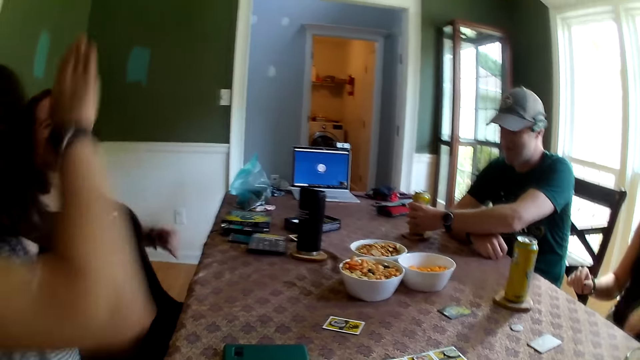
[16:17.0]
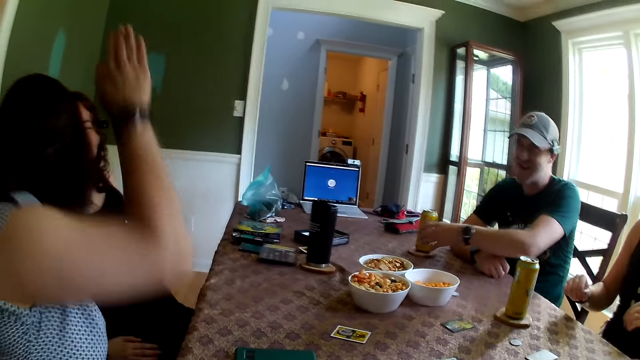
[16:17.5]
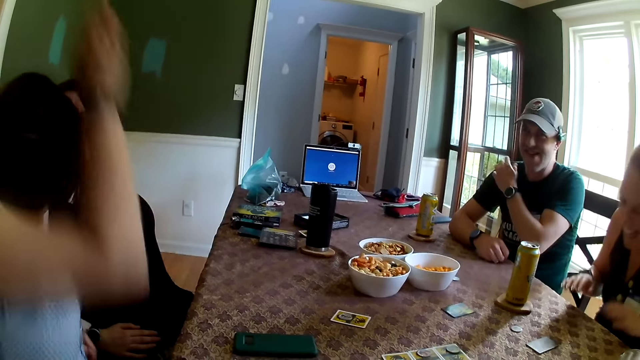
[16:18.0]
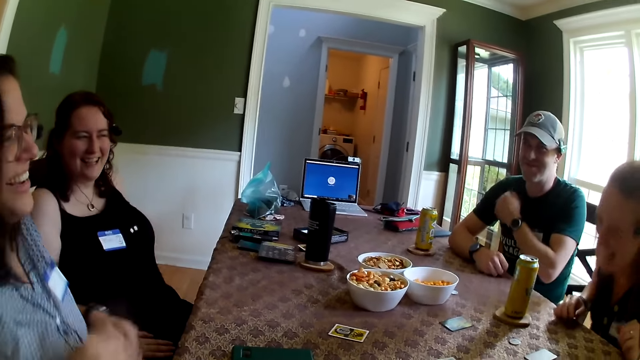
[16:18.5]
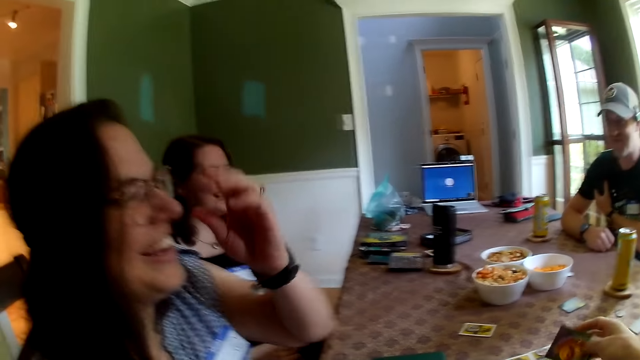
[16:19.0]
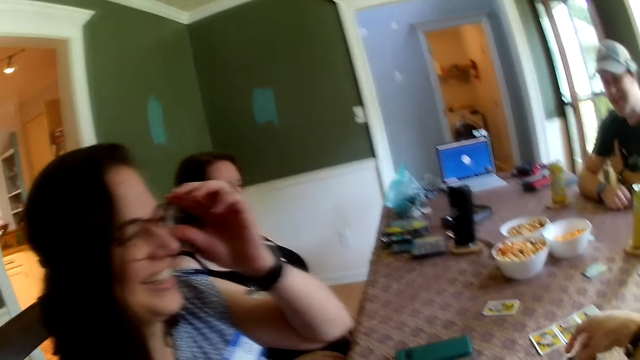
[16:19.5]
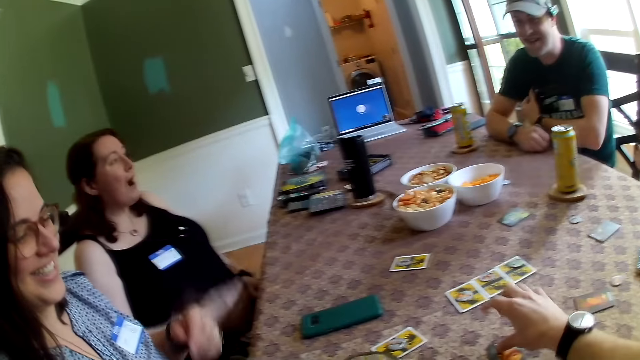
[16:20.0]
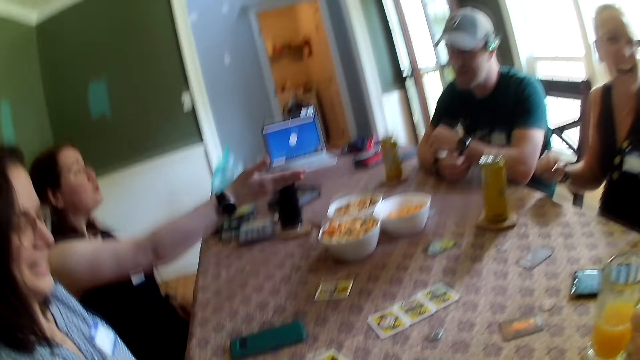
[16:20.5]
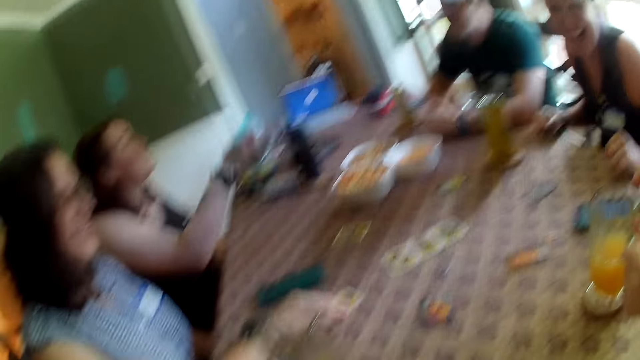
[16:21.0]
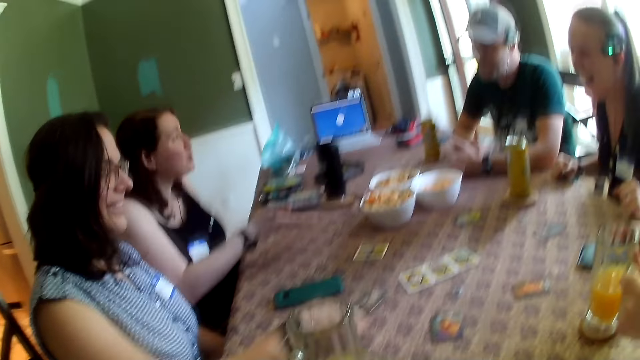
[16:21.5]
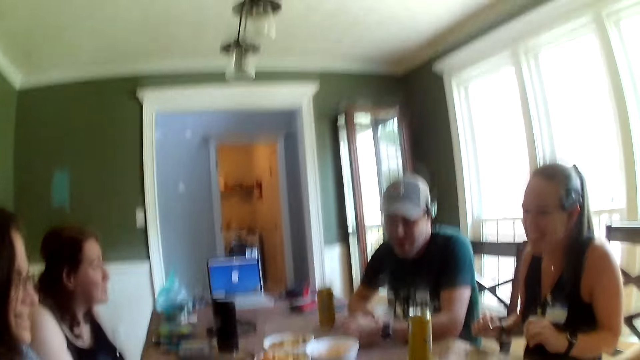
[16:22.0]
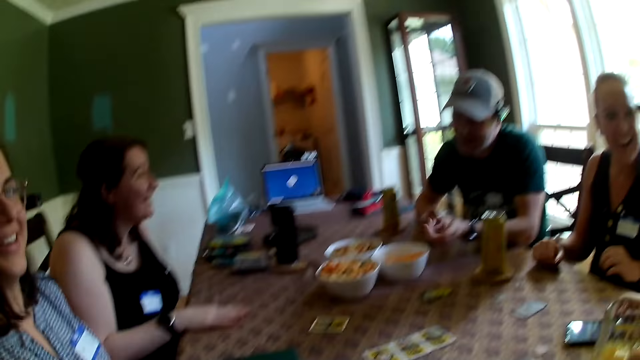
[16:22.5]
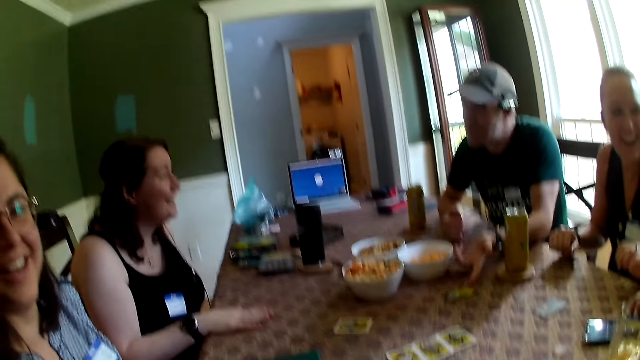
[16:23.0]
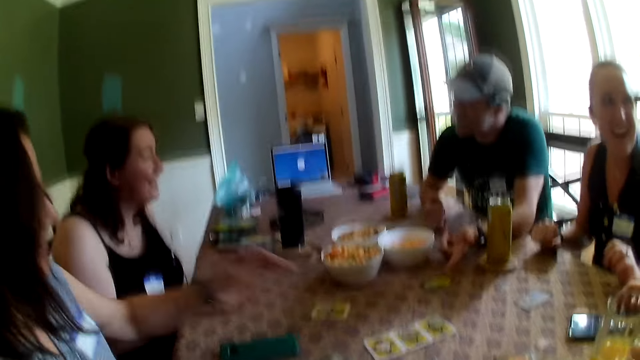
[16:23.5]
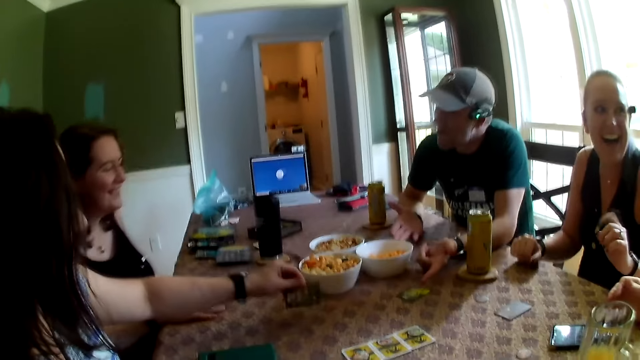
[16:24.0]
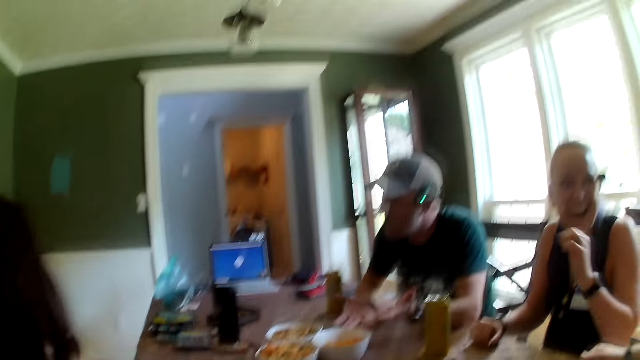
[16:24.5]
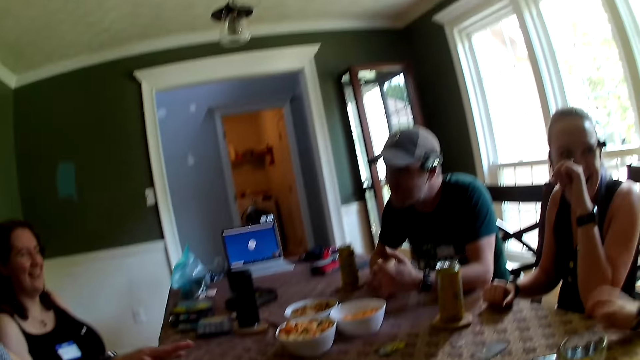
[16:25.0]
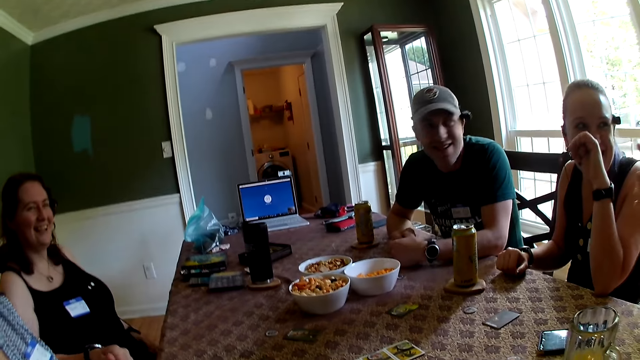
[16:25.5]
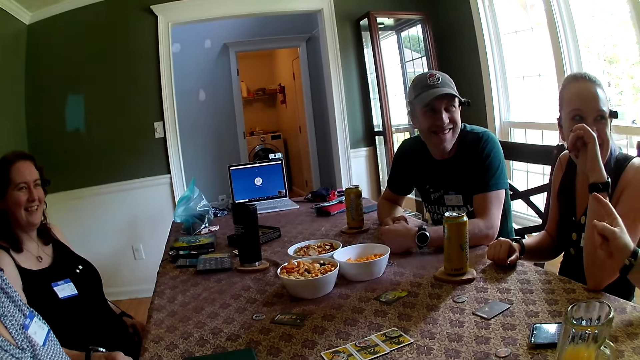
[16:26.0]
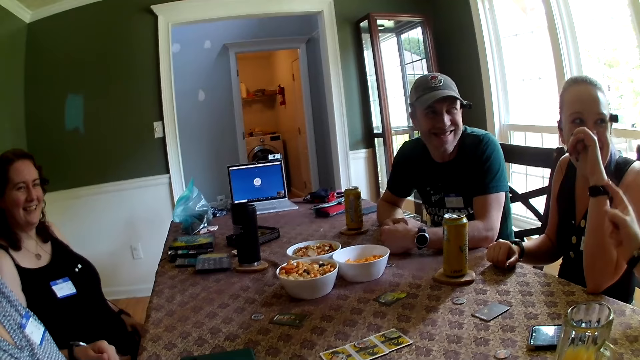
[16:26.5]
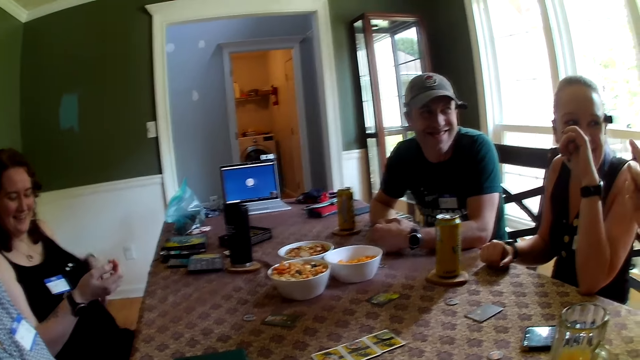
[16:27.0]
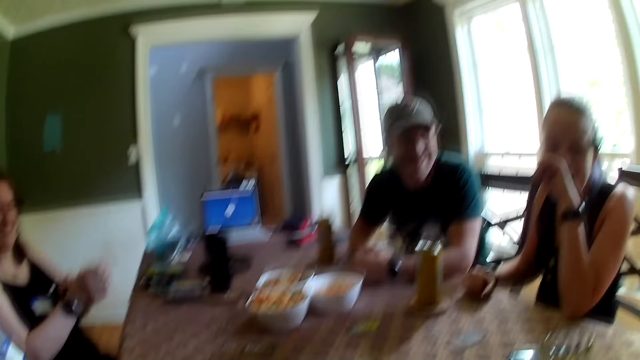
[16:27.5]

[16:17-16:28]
The second woman raises her hands, beats the table with her right hand, and converses with the third woman. The other man removes his left hand from the juice can on the table. The second woman adjusts her glasses with her left hand. The third woman stretches her right hand. She raises her hand. The second woman flips the card on the table with her right hand. The camera wearer looks around the table. The second woman flips the card on the table with her left hand. The camera wearer looks around the table. The first man moves his hand.

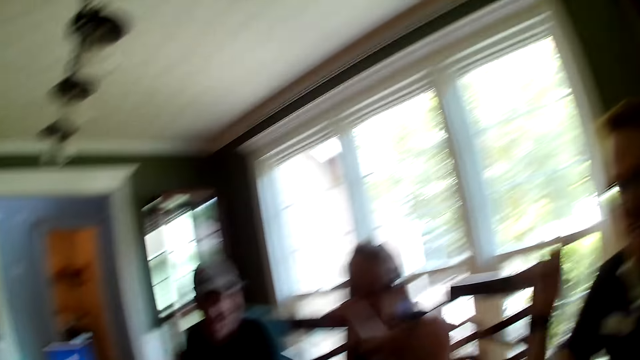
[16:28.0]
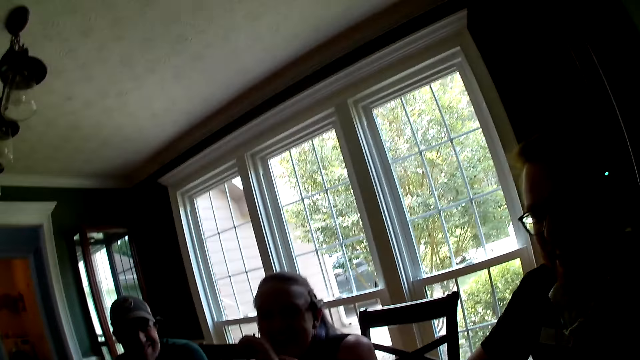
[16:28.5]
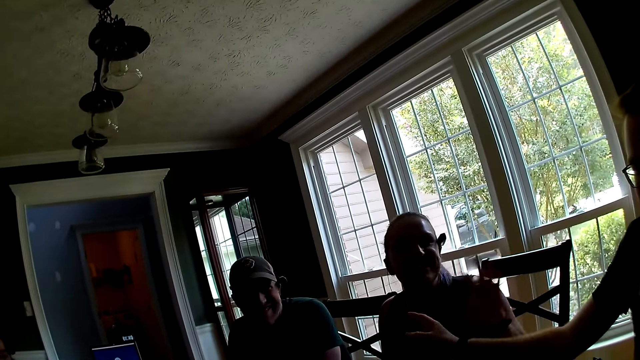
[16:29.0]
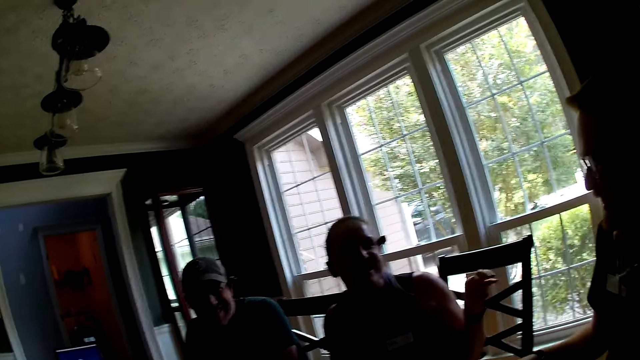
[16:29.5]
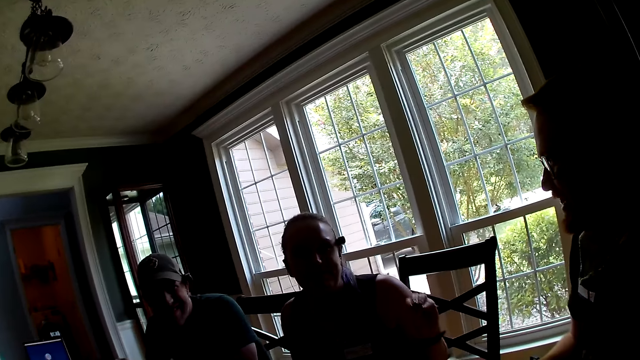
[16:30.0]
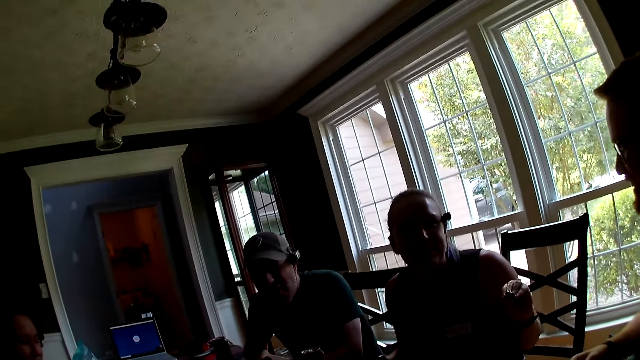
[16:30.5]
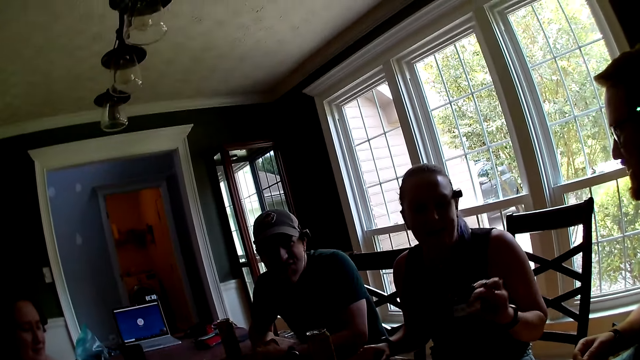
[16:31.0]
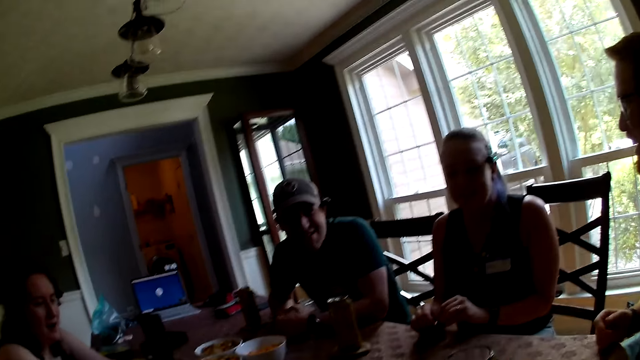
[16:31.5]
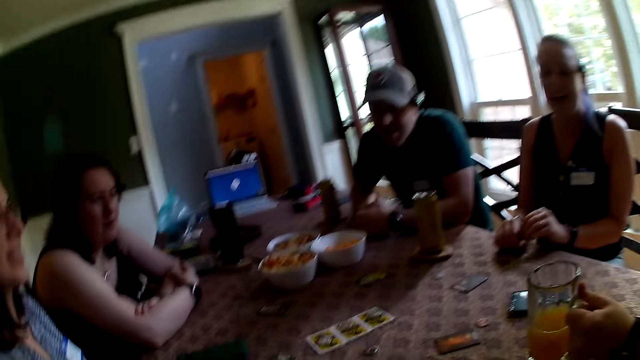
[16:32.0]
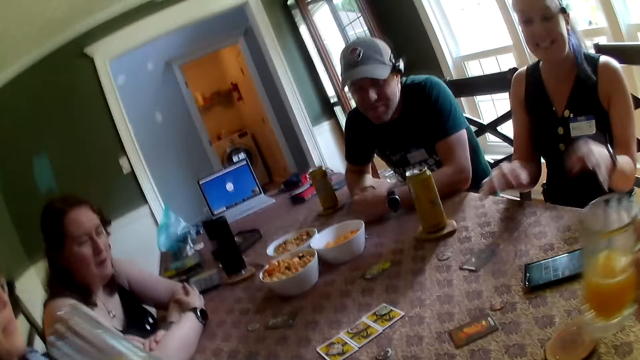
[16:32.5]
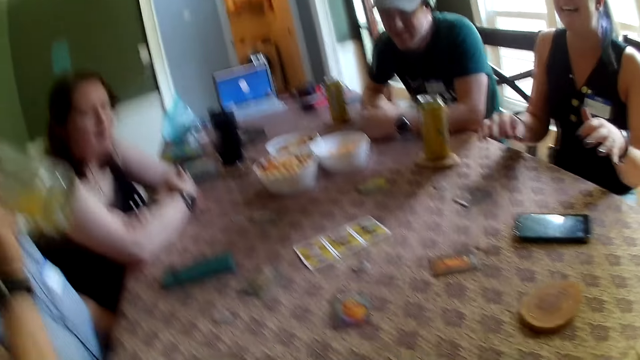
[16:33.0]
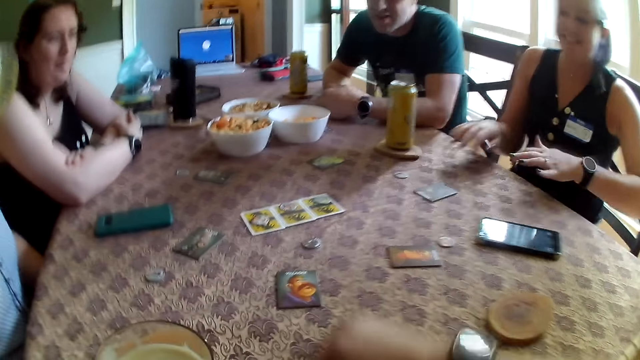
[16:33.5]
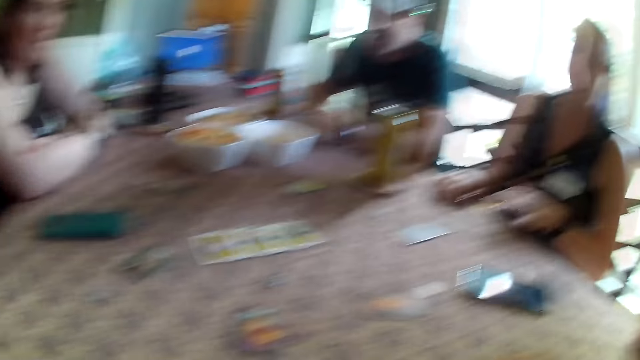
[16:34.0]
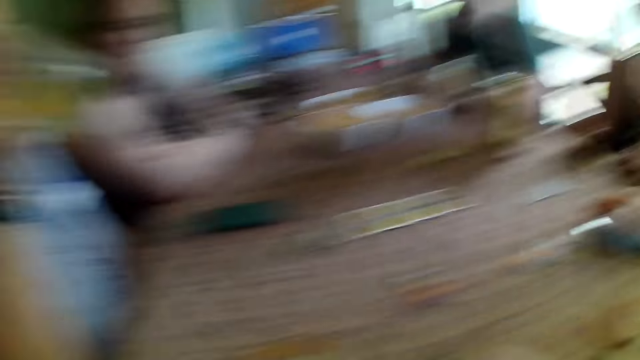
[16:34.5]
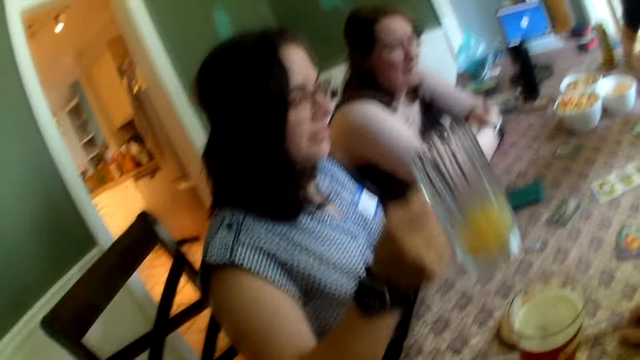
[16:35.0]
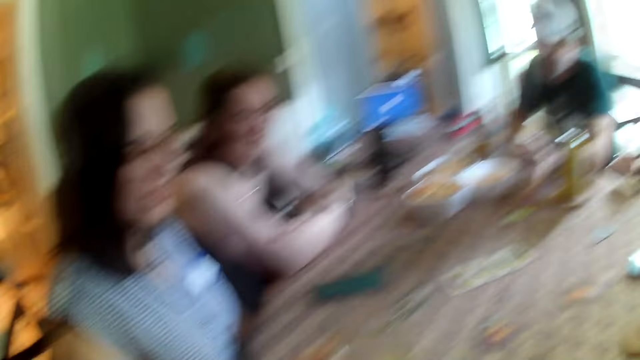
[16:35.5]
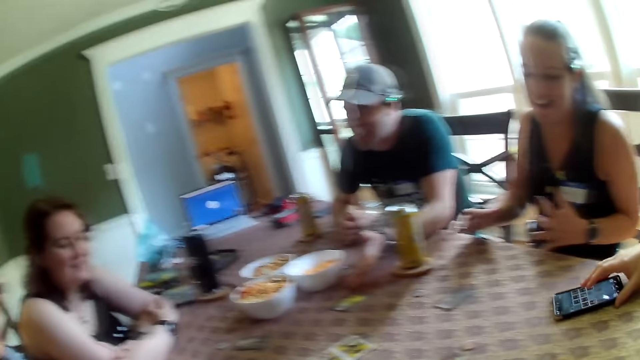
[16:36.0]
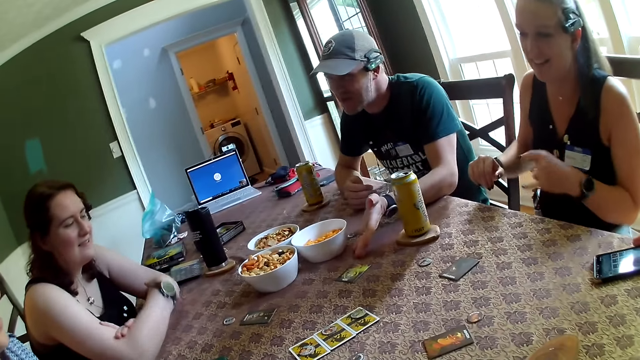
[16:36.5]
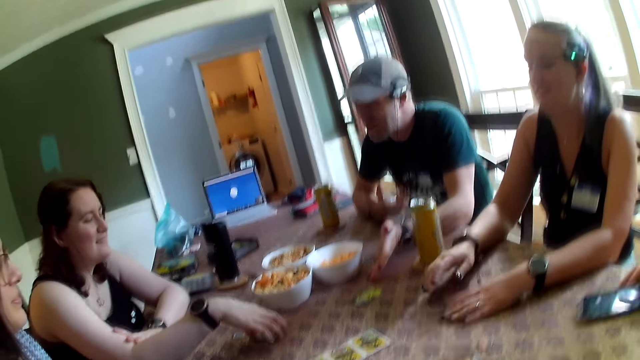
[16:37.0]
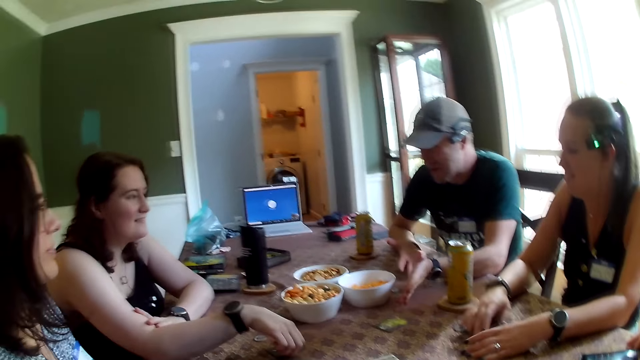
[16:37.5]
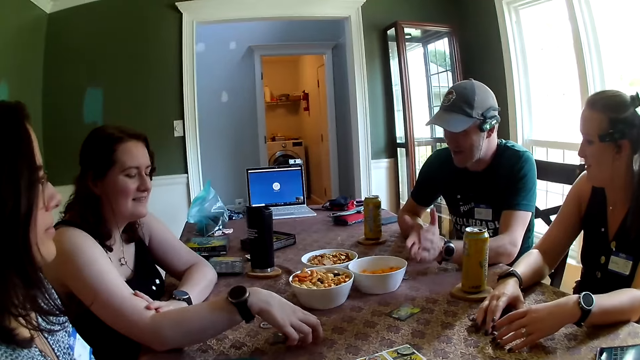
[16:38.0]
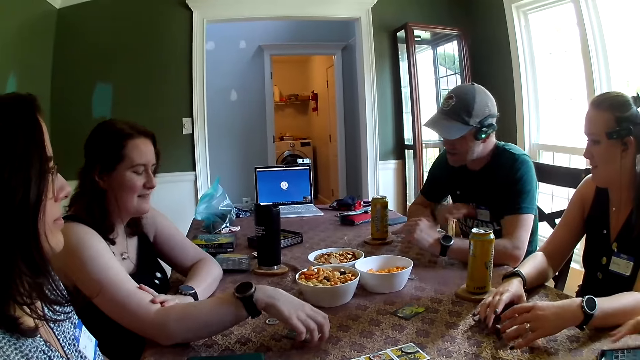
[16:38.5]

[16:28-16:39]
The camera wearer looks around the house. The first woman moves her hand. The first man takes the glass of juice on the table with his right hand. The second woman takes the glass of juice on the table with her right hand. She drinks some juice from the glass in her right hand. The camera wearer looks around the table. The second woman drops the glass of juice on the coaster on the table. The camera wearer looks around the table. The first man moves a phone on the table with his right hand. The camera wearer looks around the table.
